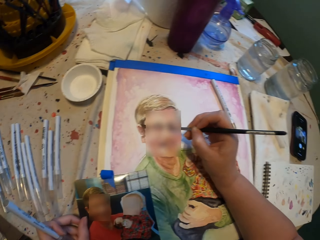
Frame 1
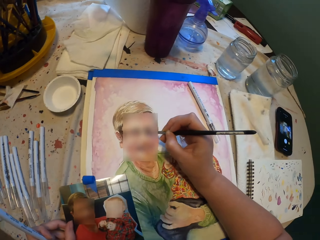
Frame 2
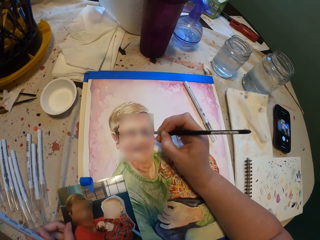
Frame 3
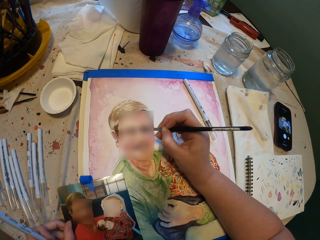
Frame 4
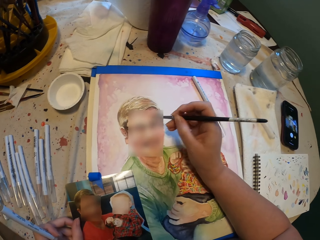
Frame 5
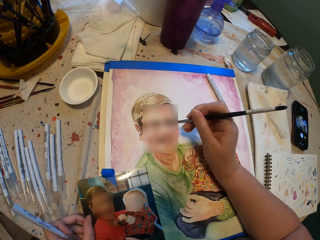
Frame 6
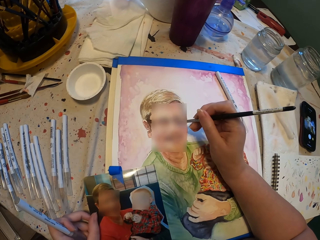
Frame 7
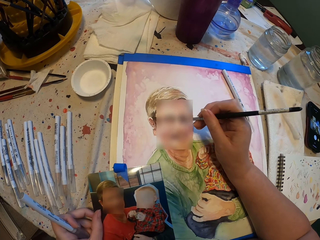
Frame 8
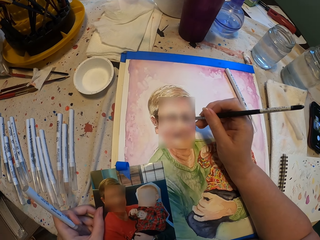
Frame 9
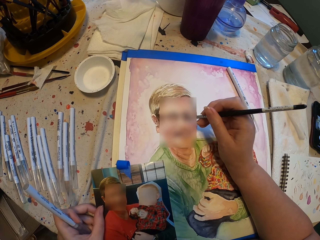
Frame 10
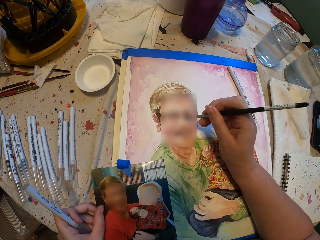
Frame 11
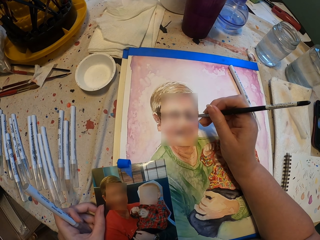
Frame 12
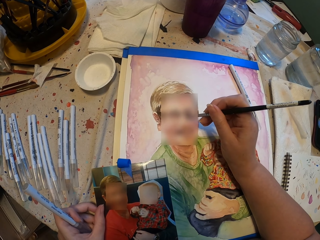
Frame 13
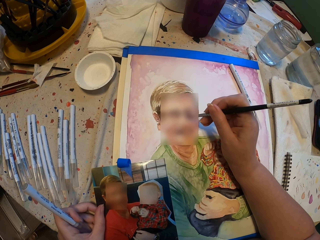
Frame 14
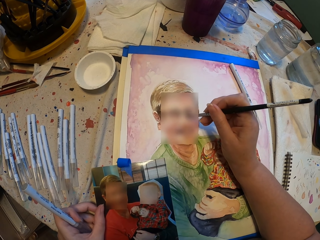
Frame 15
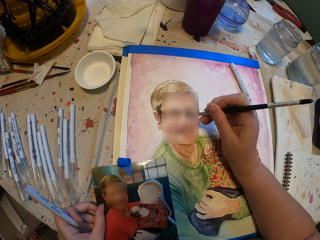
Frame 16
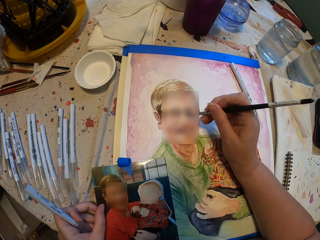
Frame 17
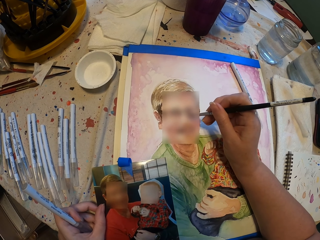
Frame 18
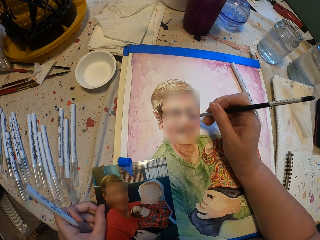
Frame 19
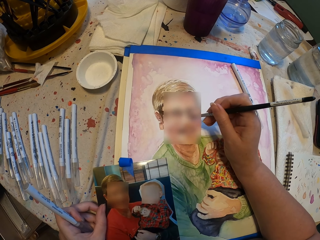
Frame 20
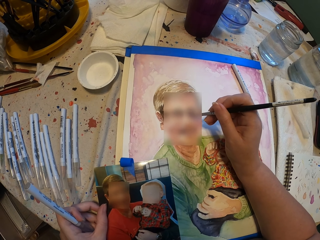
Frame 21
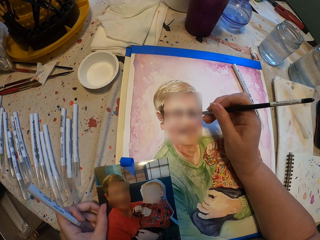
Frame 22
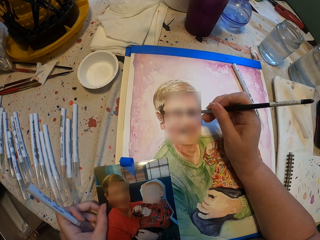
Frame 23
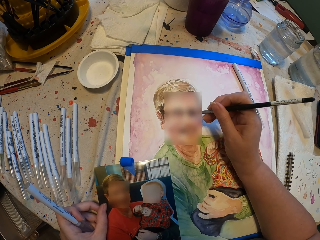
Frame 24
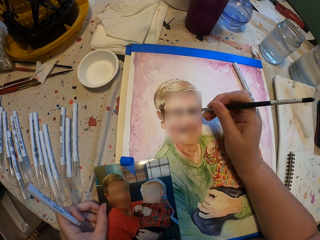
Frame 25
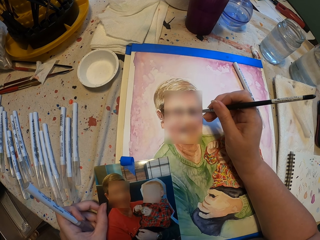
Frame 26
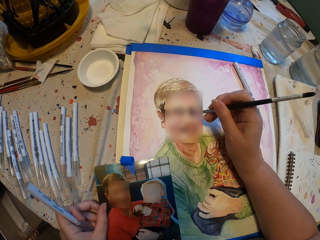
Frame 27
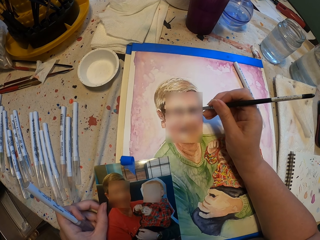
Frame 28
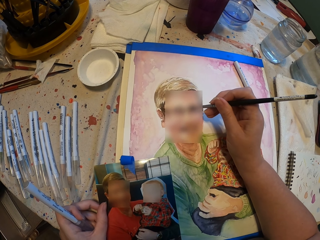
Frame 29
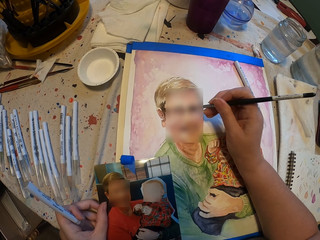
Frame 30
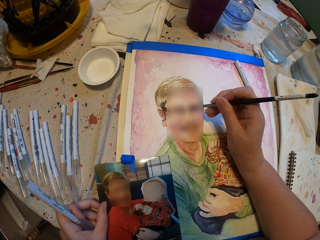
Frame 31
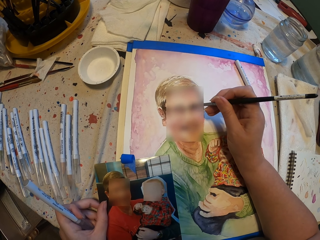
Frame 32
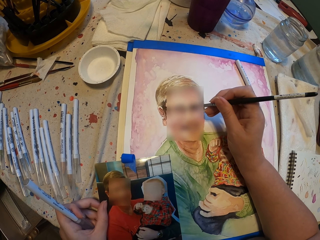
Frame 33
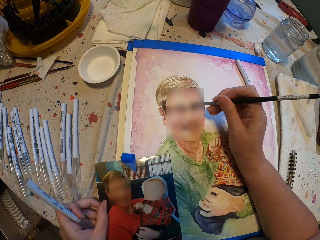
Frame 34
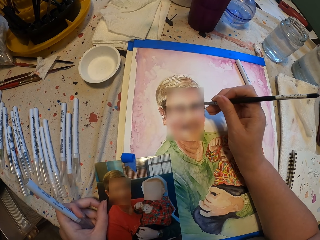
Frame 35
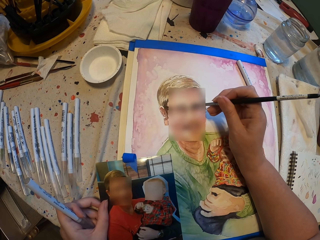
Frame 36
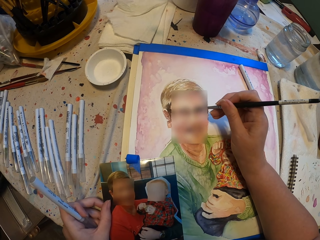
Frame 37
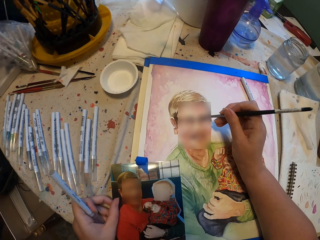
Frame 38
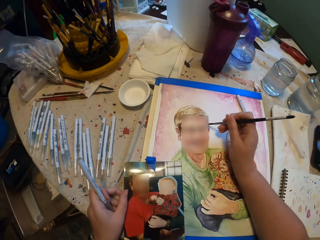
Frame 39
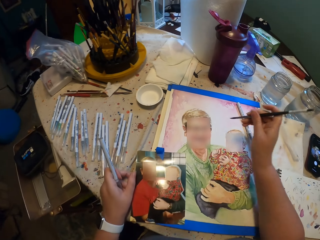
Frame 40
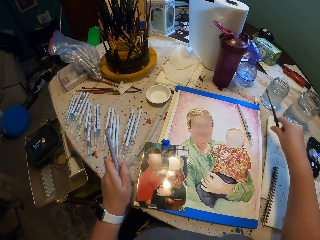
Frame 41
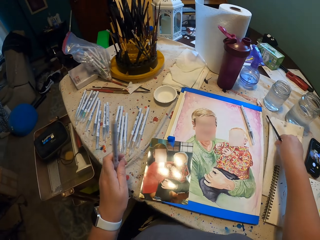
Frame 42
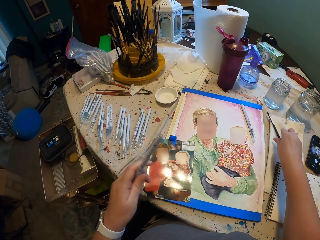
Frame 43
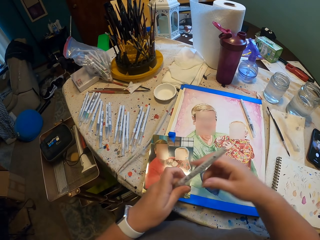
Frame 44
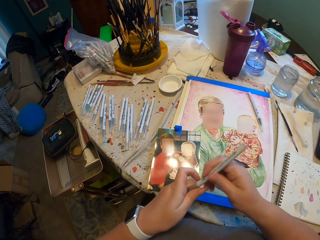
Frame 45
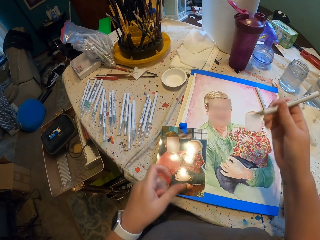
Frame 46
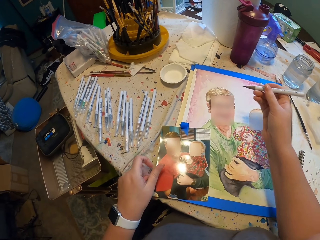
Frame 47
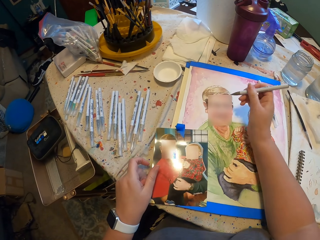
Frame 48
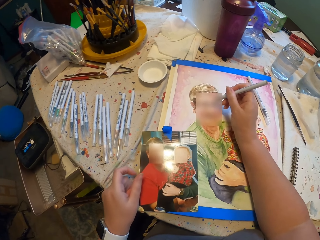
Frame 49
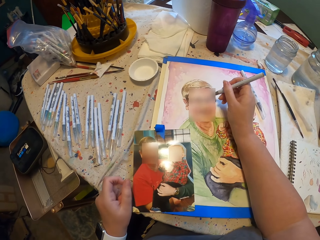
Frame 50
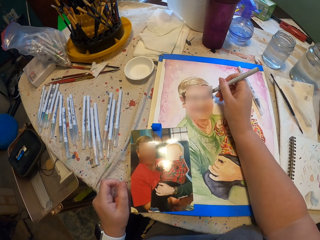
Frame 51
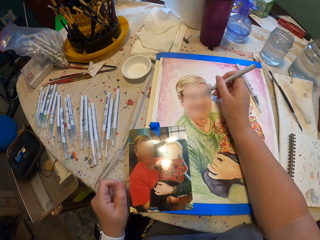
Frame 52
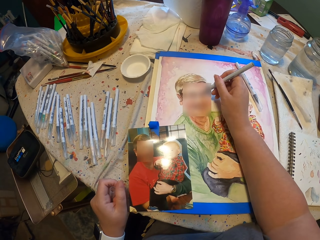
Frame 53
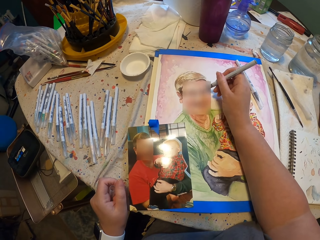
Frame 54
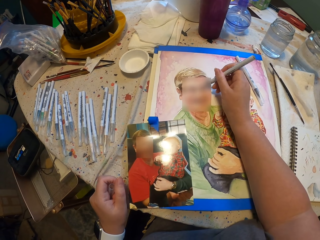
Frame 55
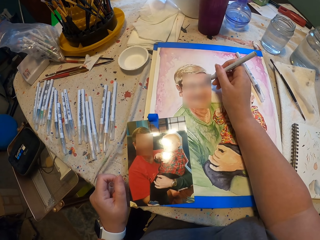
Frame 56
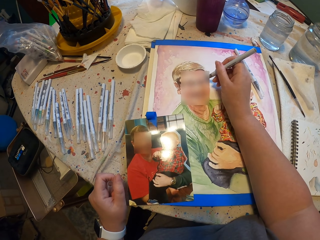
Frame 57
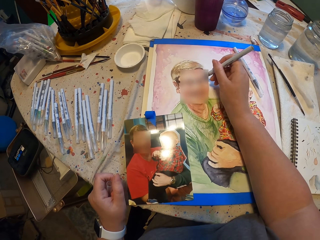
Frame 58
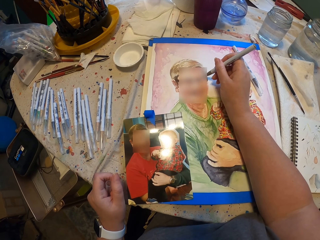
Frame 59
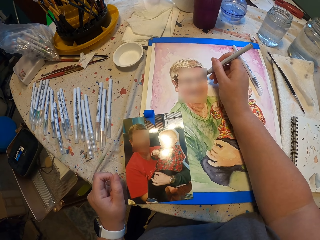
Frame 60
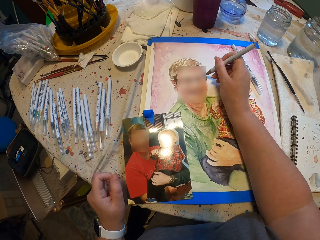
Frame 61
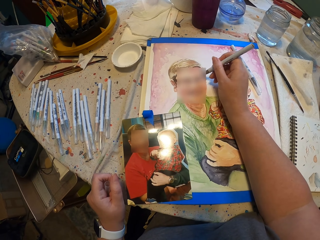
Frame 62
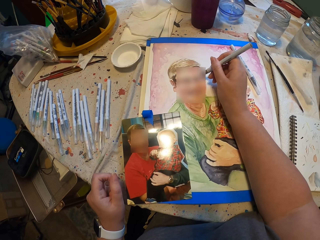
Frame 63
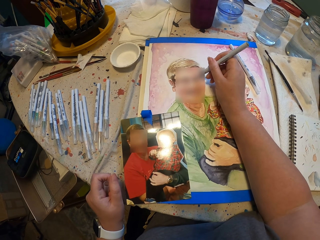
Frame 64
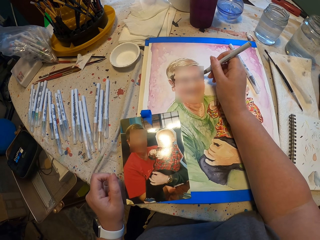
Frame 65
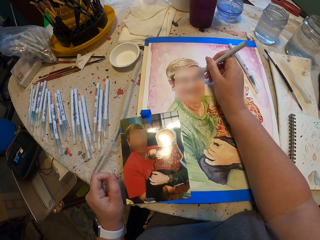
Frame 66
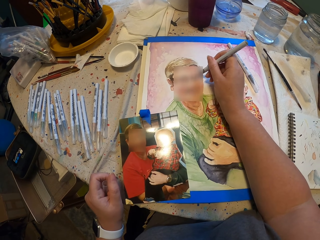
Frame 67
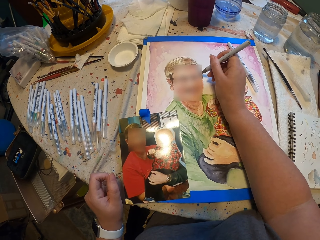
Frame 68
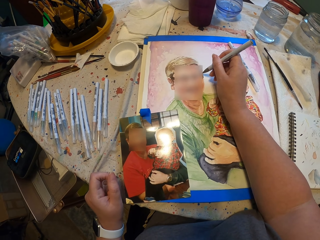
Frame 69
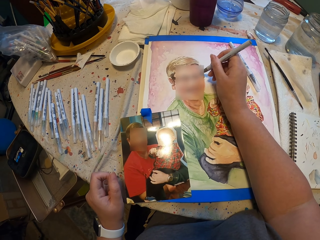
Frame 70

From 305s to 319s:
The camera wearer puts the painting pen down. They take the pen. They paint the picture. They draw the wall art.

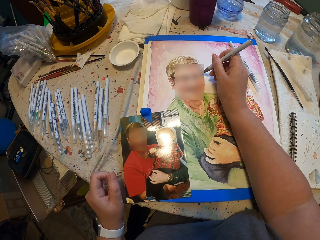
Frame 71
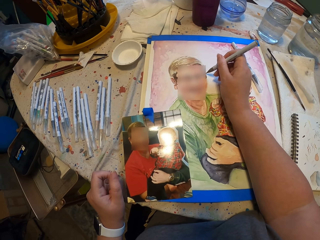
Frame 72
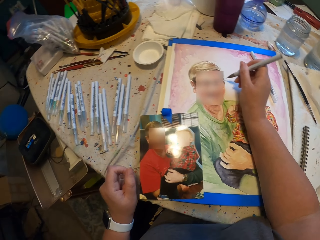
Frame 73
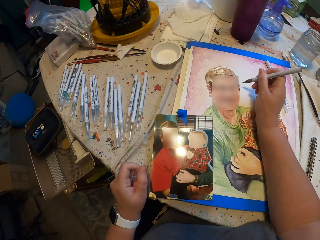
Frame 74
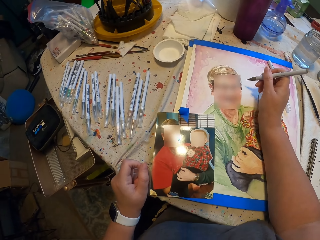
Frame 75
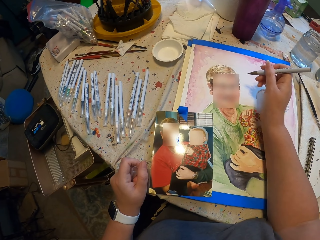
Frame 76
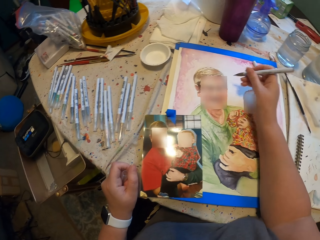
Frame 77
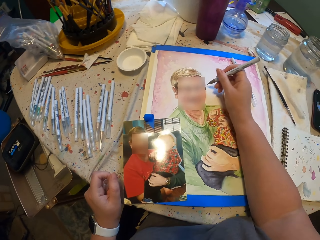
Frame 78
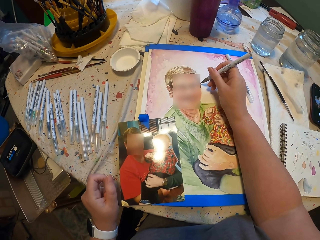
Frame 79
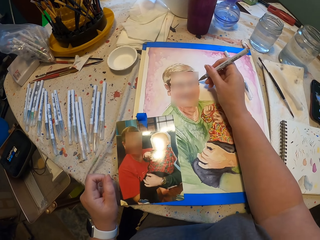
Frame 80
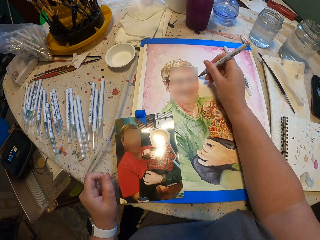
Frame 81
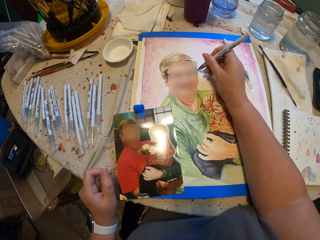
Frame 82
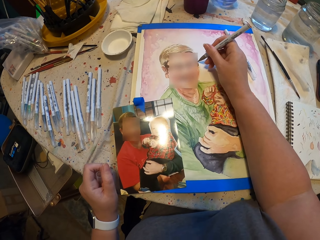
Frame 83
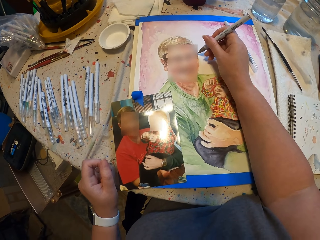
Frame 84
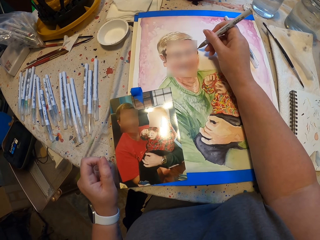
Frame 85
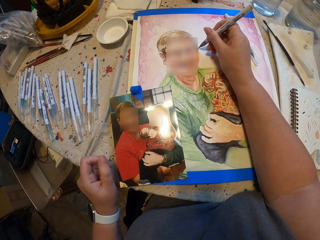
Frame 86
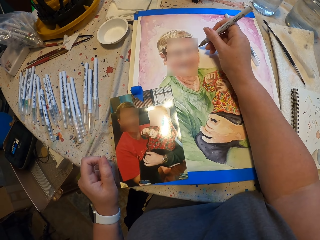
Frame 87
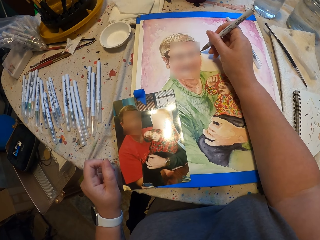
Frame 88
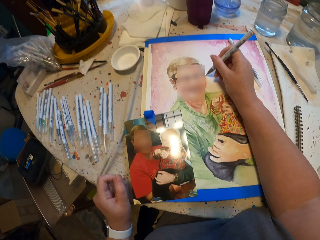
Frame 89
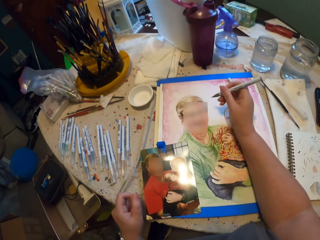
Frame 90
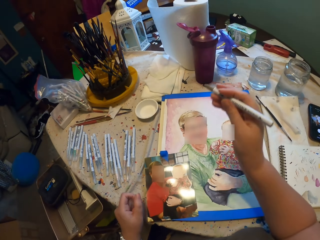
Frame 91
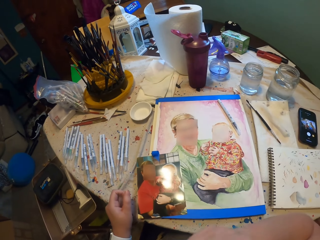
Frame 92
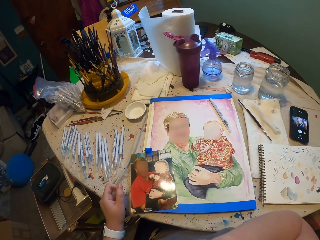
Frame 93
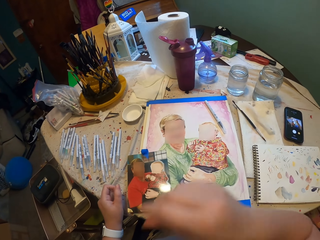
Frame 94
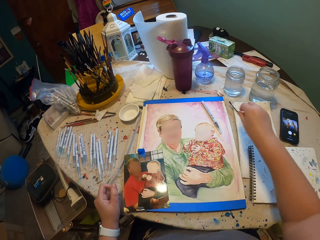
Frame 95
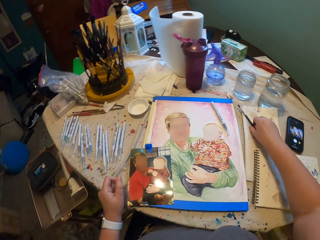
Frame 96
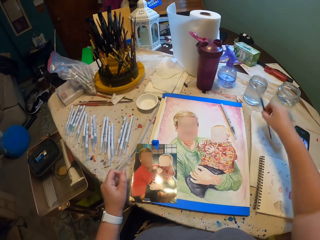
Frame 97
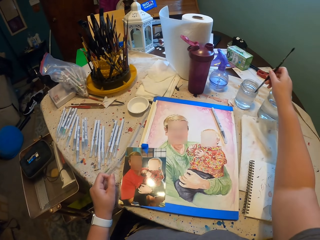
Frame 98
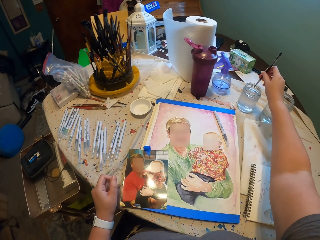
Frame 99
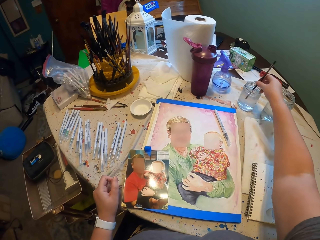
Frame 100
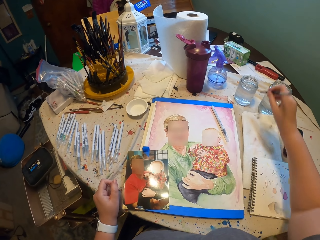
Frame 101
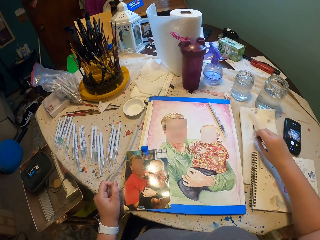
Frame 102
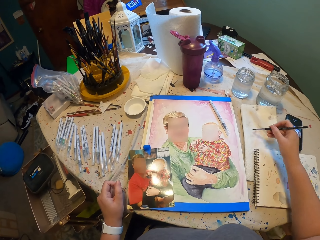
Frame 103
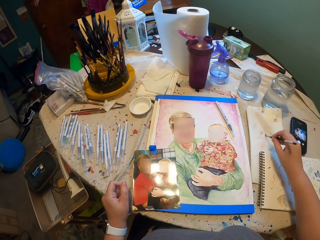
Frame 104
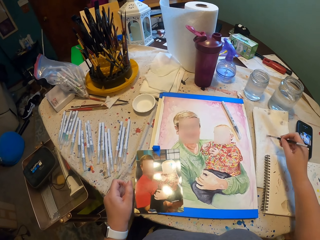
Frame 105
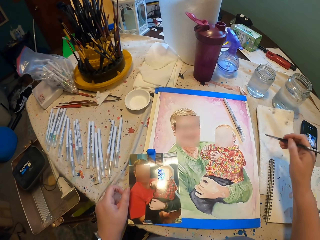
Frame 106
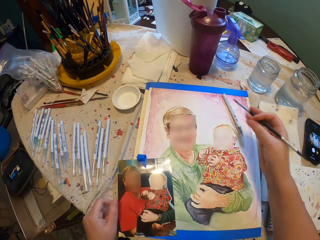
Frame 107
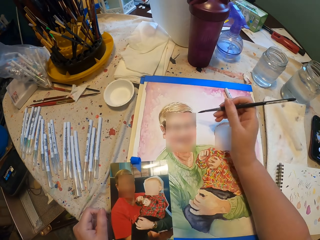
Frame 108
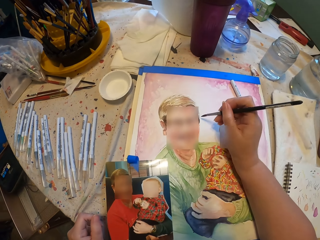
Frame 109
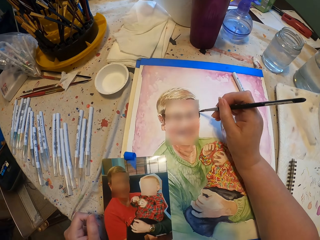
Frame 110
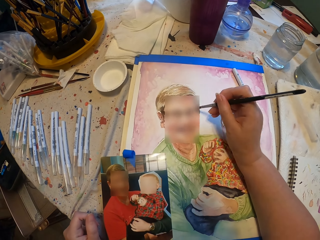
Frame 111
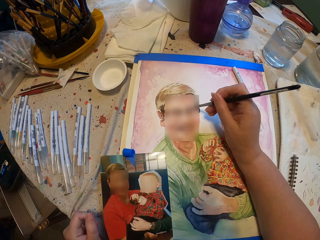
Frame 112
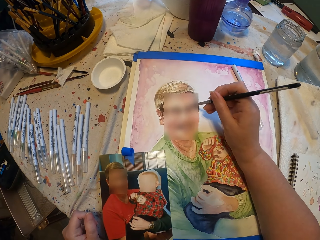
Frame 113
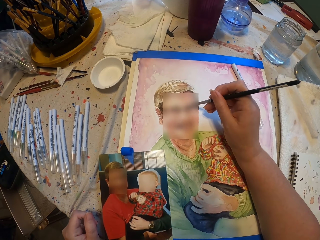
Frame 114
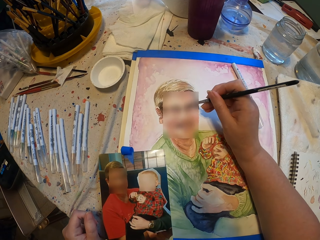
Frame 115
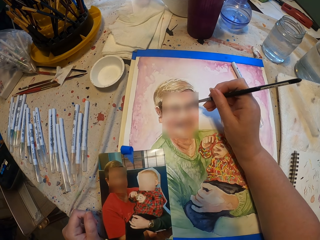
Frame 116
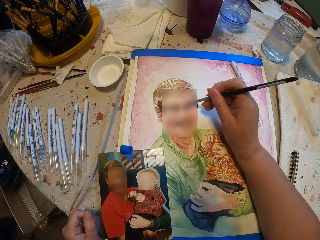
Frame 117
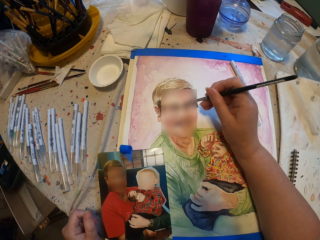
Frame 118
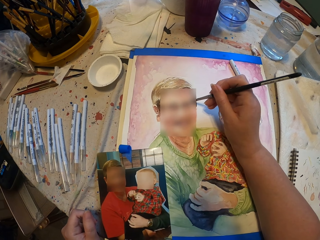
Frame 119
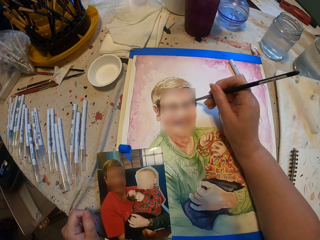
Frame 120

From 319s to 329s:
The camera wearer moves the hand with the painting pen. They paint the picture. They move the pen to the mouth. They hold the art pen with the mouth. They pick up the painting pen or paint brush. They dip the painting pen in the paint. They wipe off the brush on the paper. They move the painting pen on the paper. They paint the picture.
